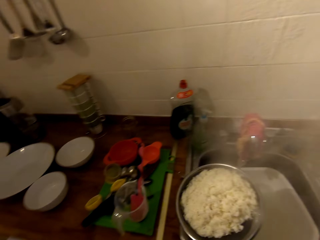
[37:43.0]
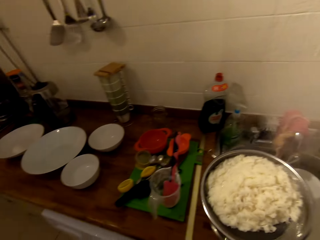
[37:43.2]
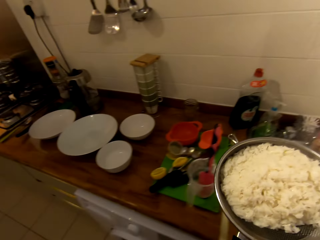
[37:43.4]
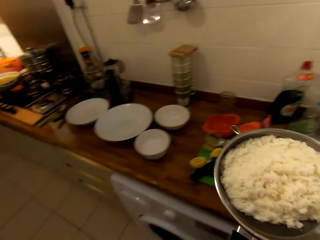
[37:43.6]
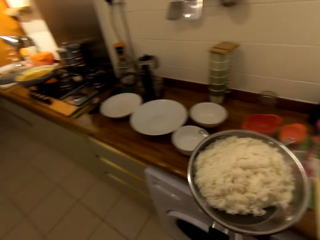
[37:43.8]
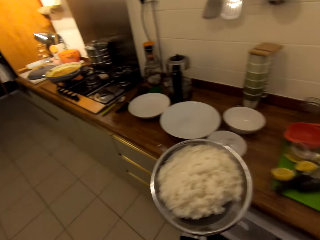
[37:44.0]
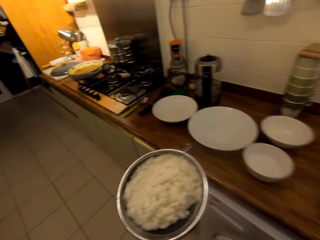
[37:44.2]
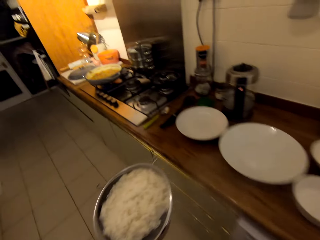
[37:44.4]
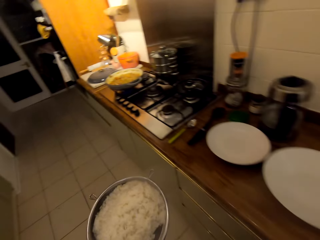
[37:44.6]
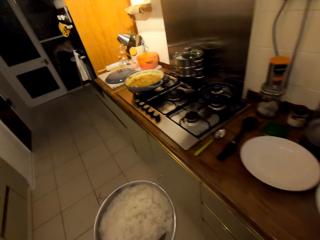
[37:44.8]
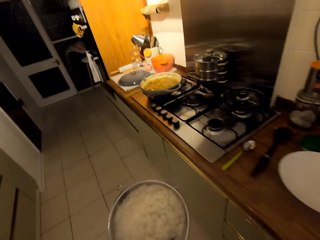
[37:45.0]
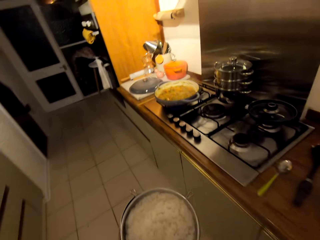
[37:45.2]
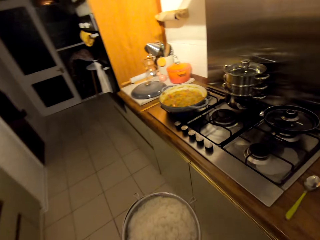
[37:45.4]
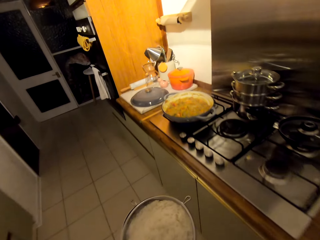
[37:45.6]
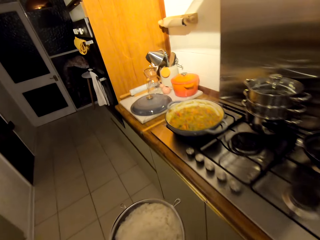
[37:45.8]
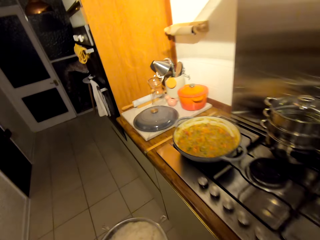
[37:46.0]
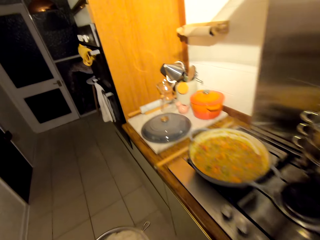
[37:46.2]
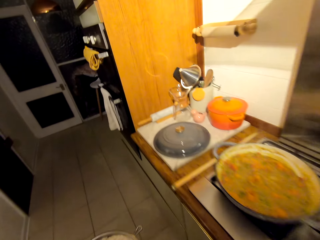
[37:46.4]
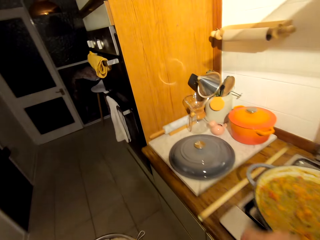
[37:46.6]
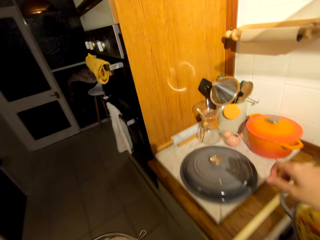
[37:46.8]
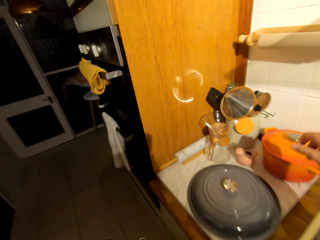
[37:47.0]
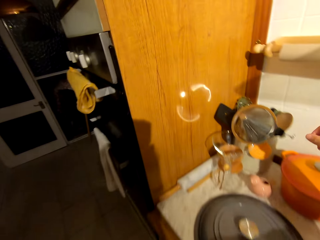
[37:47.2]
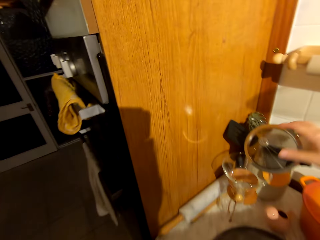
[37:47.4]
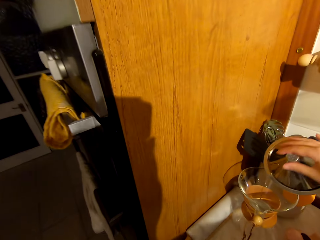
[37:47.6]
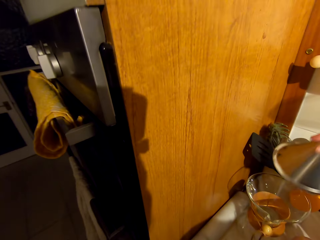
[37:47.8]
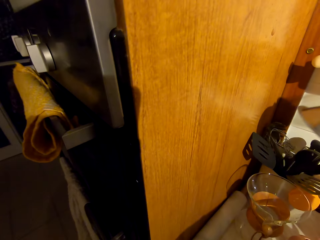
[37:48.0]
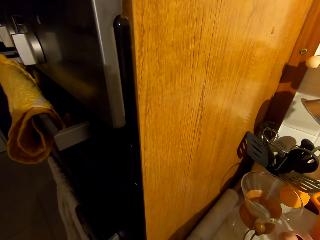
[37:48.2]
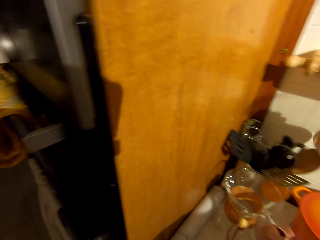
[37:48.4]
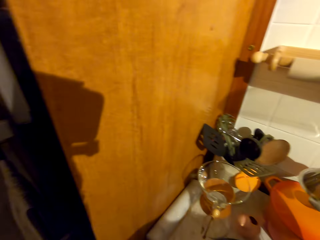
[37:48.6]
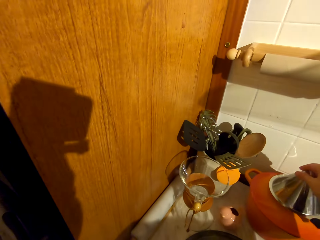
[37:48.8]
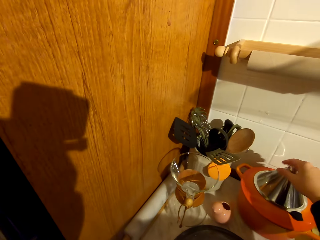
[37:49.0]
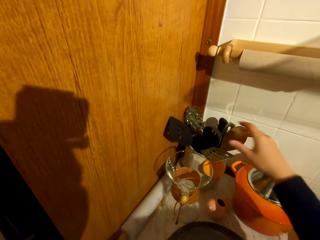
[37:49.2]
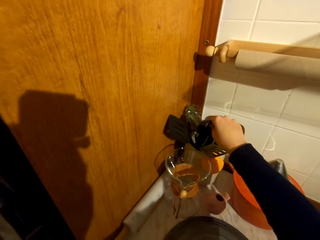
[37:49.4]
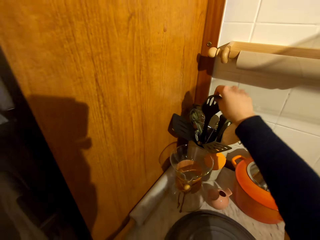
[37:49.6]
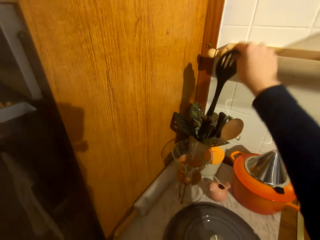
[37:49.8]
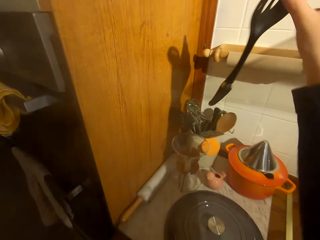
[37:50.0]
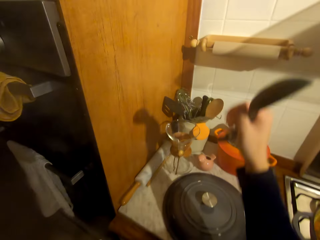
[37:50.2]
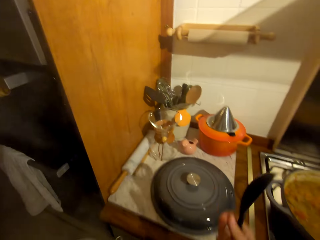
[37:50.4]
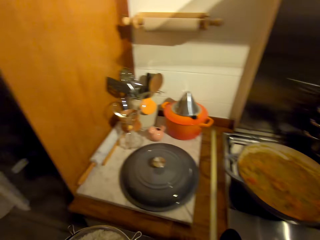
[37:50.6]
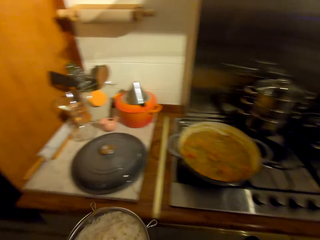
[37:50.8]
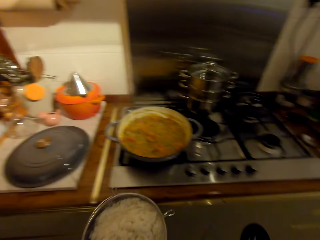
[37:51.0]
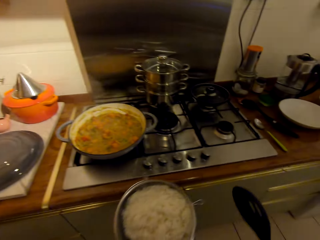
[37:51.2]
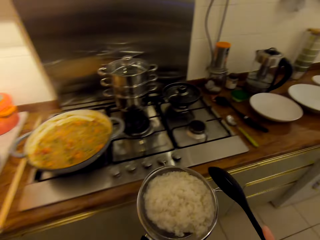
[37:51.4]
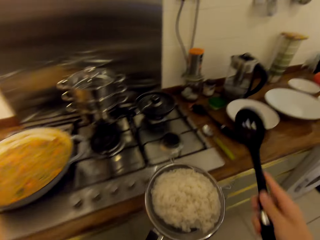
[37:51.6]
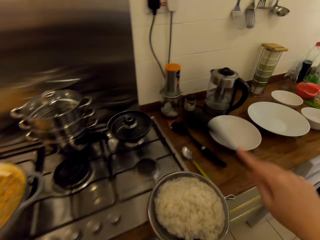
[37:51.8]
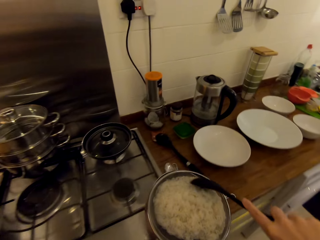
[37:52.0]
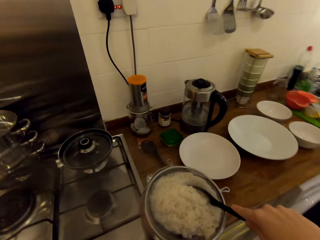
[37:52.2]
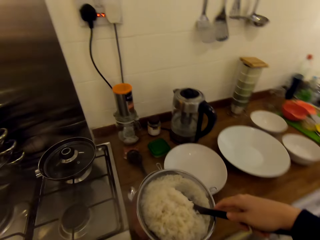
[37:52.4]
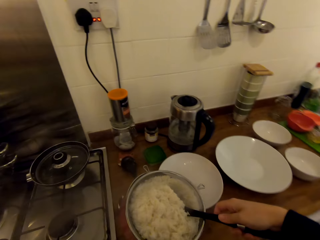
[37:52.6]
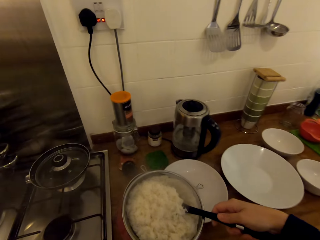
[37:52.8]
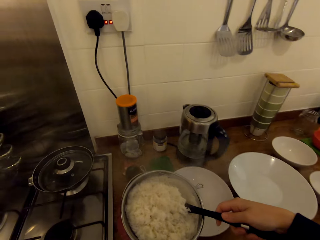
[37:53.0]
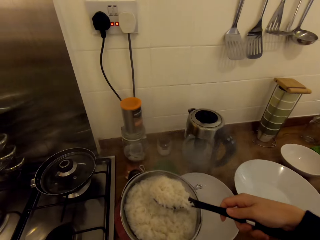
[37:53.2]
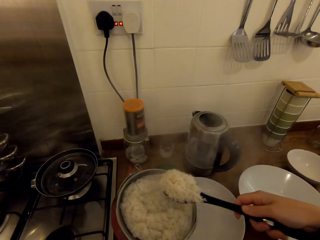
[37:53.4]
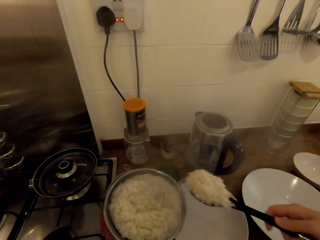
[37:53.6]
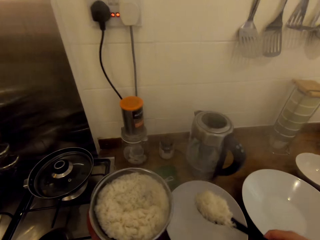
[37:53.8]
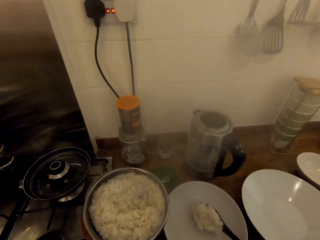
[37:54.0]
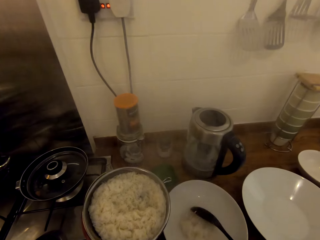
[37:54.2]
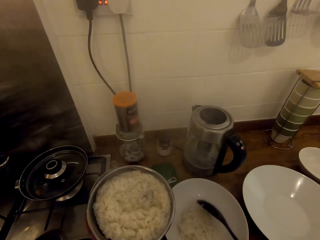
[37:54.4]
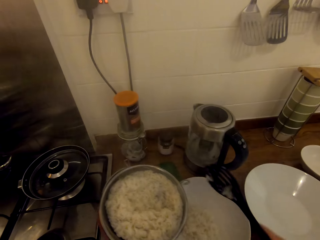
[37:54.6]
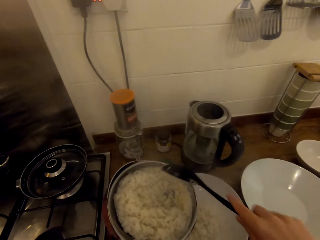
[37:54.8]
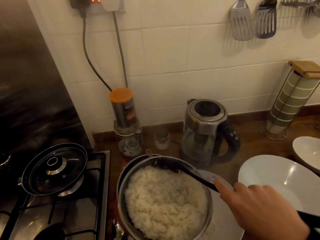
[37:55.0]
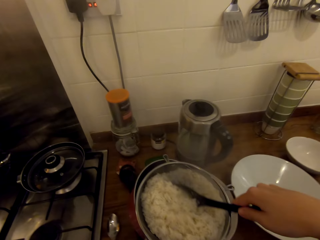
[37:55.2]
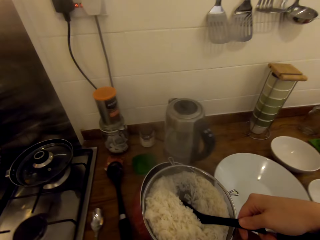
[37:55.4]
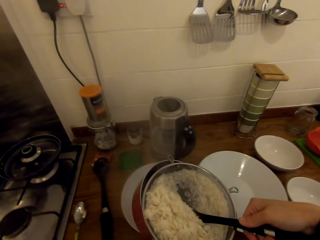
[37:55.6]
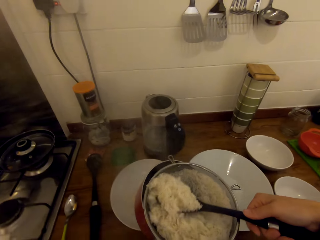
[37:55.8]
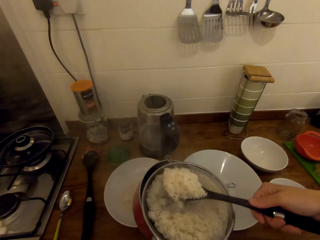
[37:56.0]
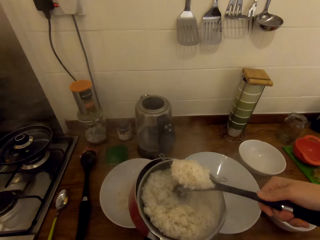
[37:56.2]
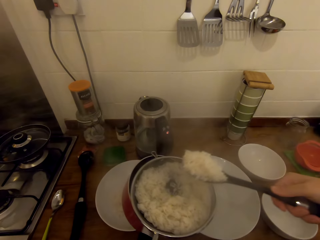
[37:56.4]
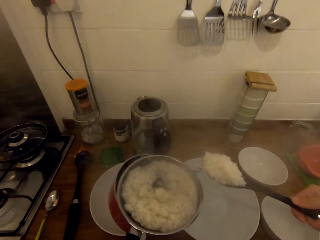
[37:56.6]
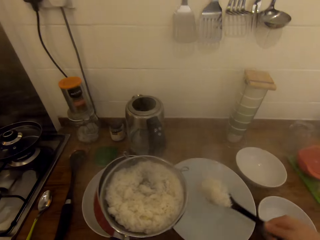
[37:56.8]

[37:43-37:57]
The camera wearer puts the metal sieve on the cooking pot. He walks around the kitchen. He carries the sieve containing rice. He picks up a metal cobb sieve. He puts the metal cobb sieve on the cooking pot. He picks up a slotted serving spoon with his right hand. He walks around the kitchen. He scoops the rice with the slotted serving spoon. He puts the rice in the plate. He scoops the rice with the slotted serving spoon.

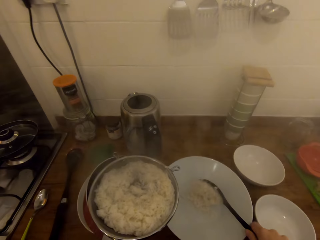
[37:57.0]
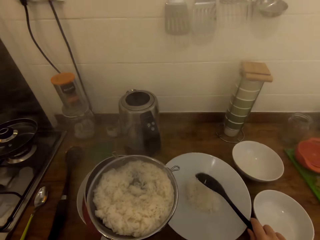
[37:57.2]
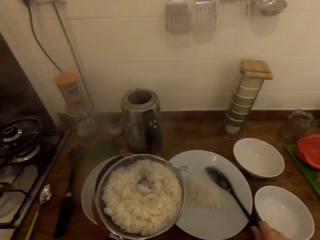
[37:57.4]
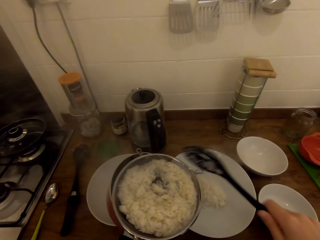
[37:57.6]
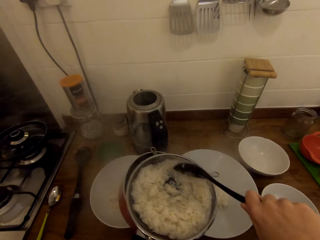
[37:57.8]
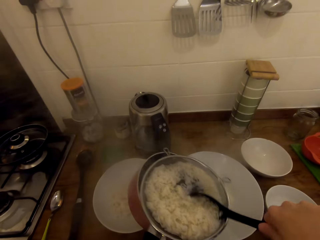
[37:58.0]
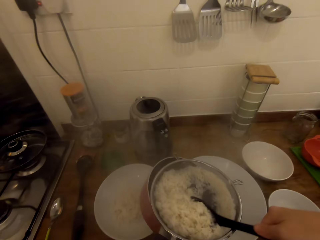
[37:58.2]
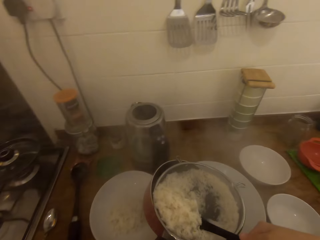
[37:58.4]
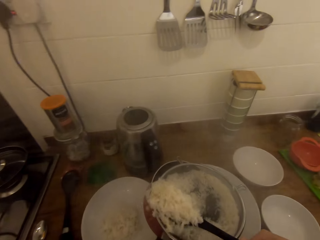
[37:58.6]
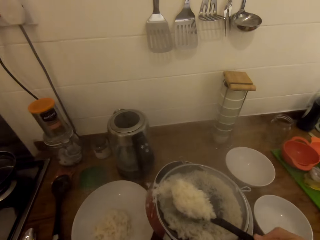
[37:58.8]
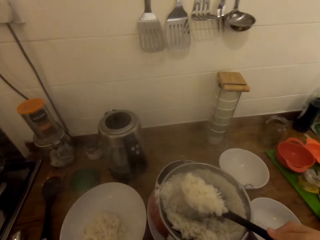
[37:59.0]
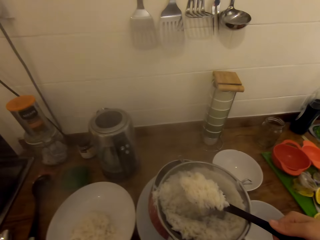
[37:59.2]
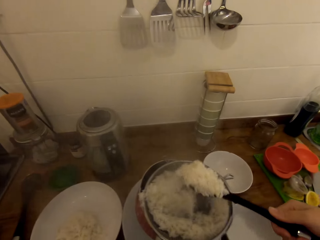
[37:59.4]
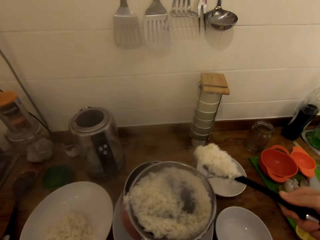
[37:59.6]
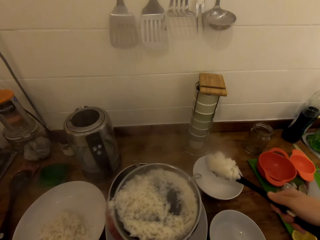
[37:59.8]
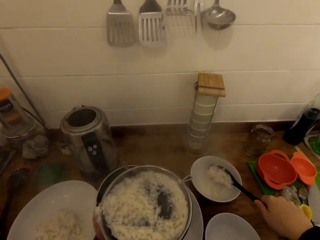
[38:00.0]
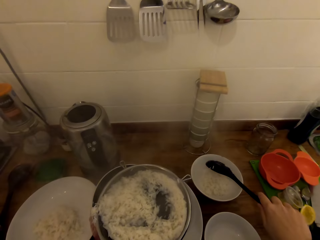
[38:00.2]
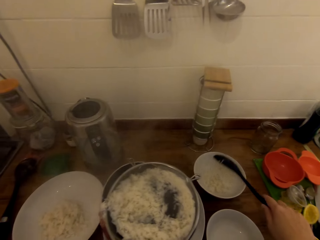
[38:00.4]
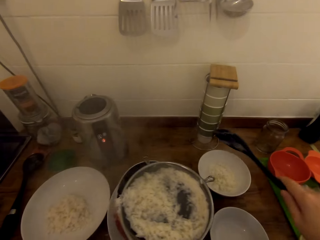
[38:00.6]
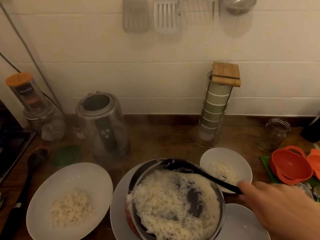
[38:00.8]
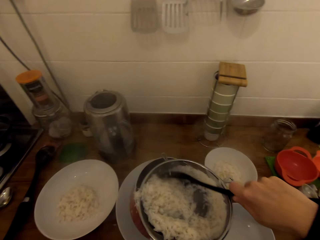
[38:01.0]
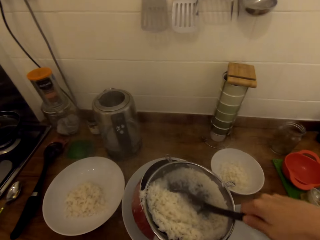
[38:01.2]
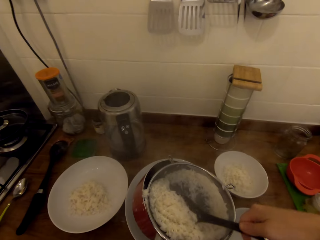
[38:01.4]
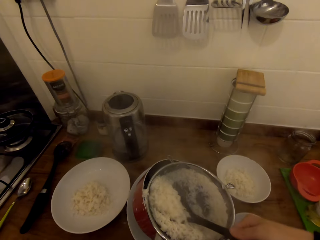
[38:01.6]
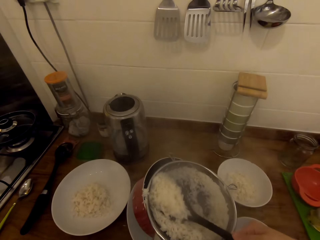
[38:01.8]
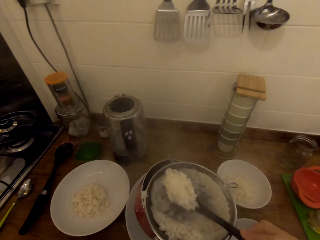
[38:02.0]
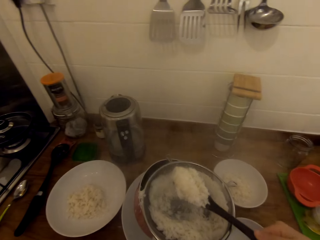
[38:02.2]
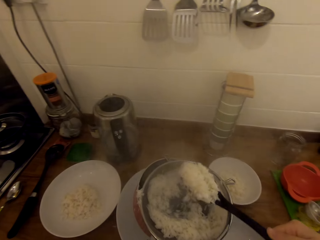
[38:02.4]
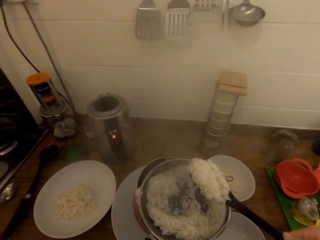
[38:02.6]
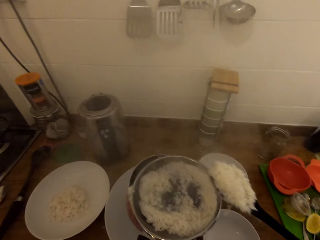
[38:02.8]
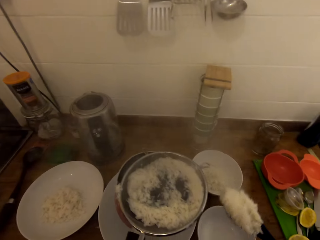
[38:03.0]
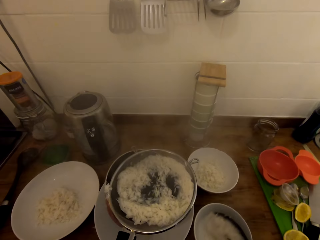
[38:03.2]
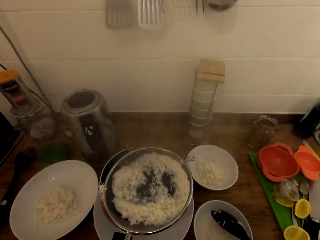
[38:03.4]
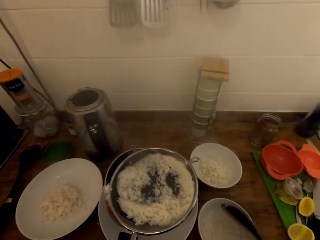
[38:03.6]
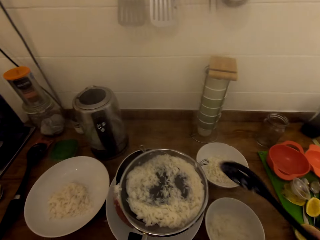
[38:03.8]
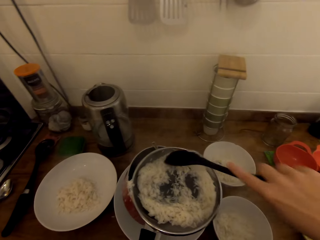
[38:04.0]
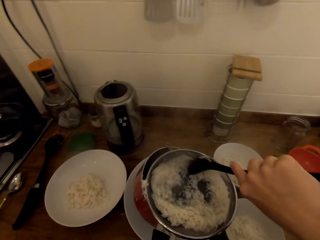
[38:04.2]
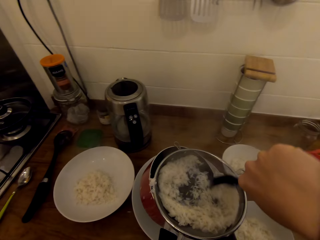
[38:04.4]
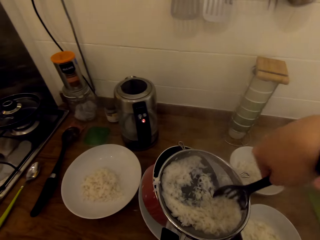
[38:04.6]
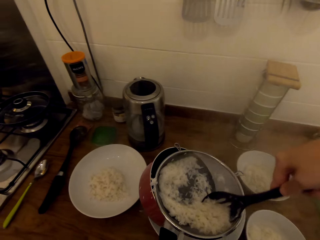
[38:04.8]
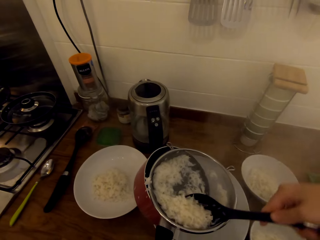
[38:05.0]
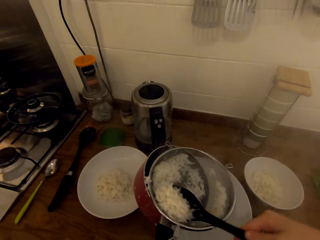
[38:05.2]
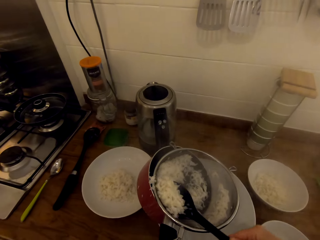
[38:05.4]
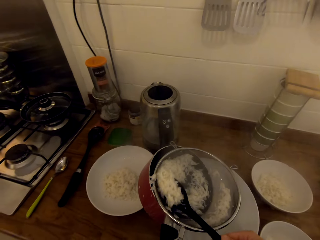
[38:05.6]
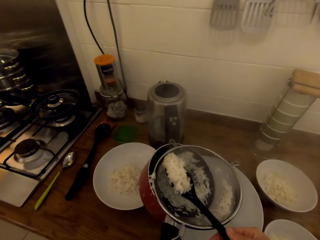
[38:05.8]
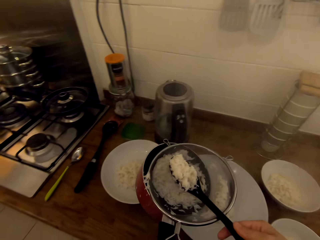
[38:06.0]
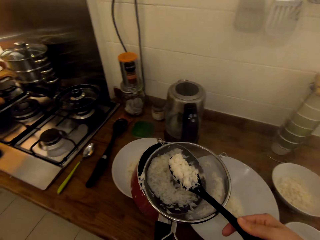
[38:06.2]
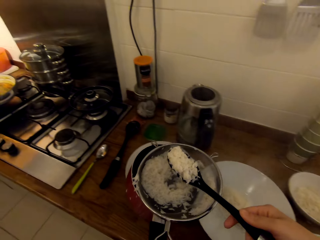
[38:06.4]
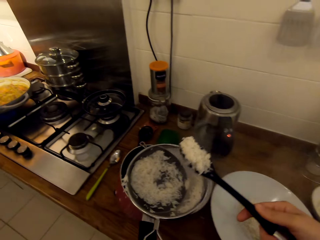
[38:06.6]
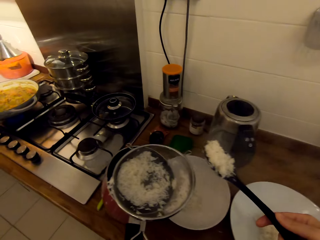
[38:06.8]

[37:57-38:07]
The camera wearer puts the rice in the plate. They scoop the rice with a slotted serving spoon. They put the rice in the bowl. They scoop the rice with the slotted serving spoon. They put the rice in the bowl. They scoop the rice with the slotted serving spoon.
